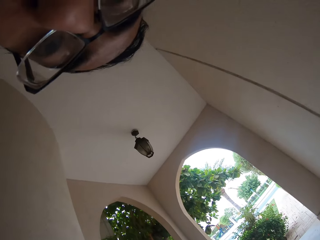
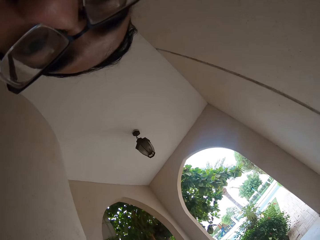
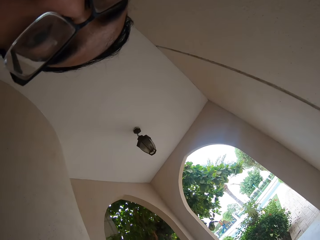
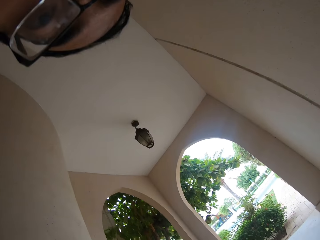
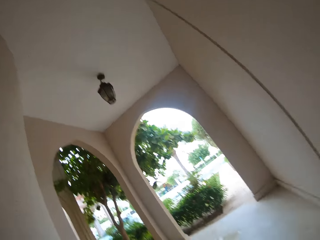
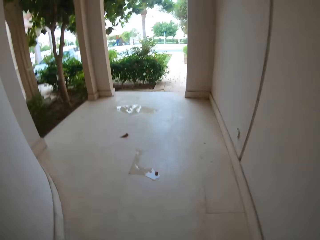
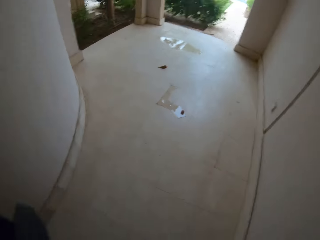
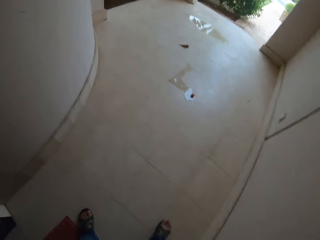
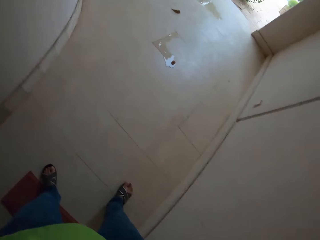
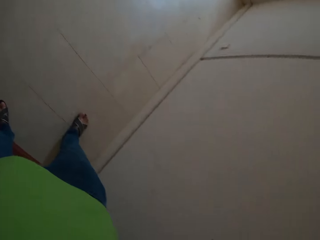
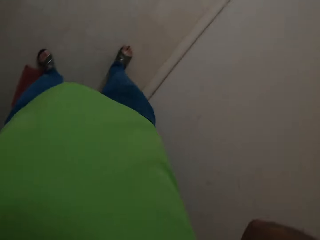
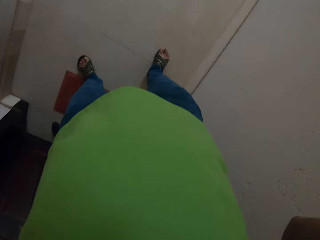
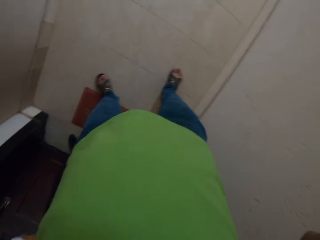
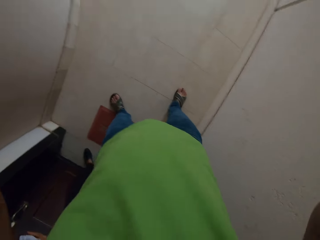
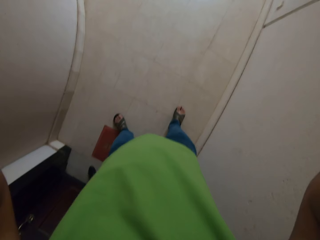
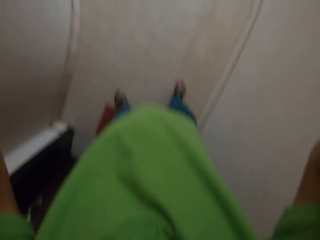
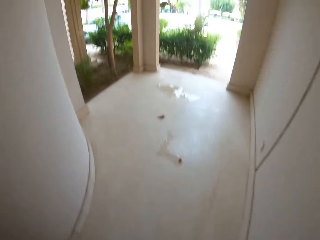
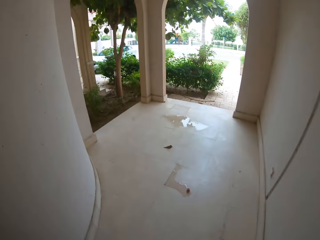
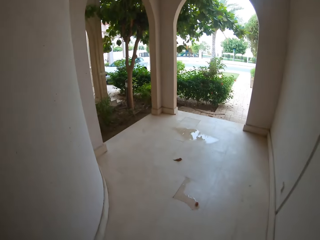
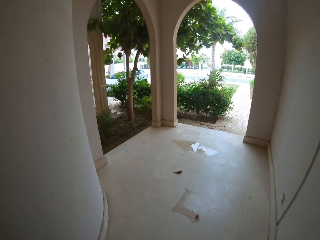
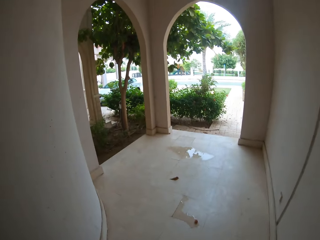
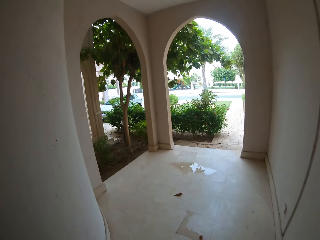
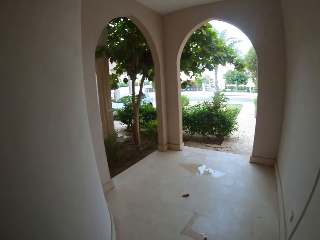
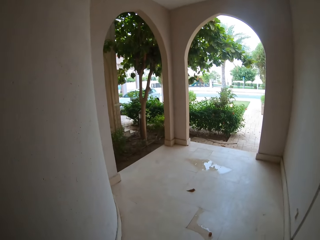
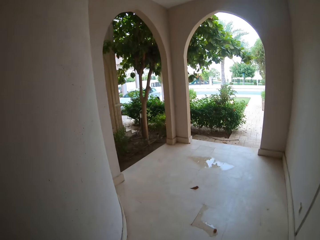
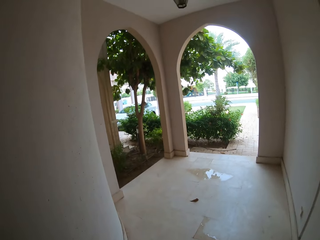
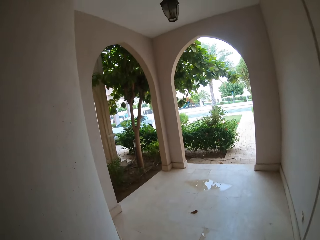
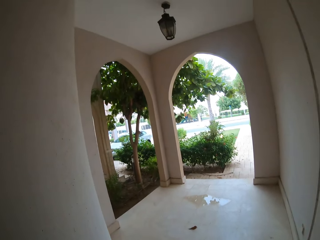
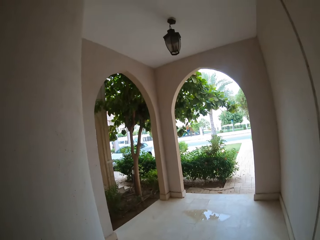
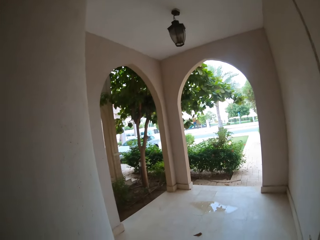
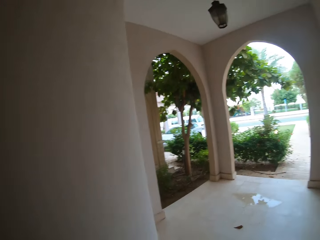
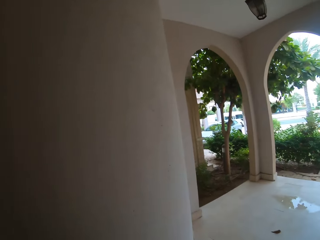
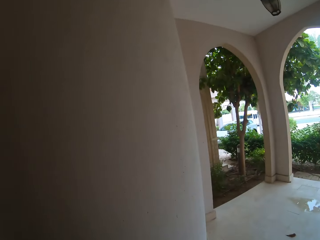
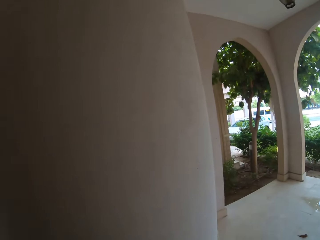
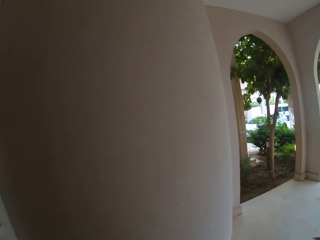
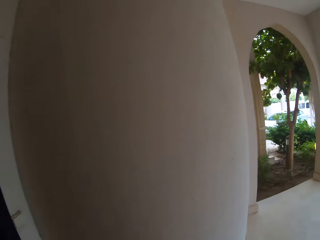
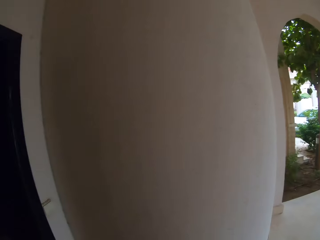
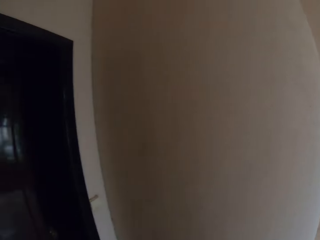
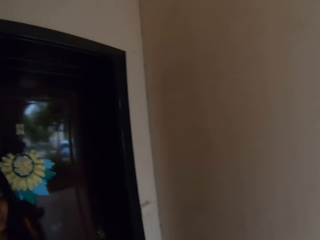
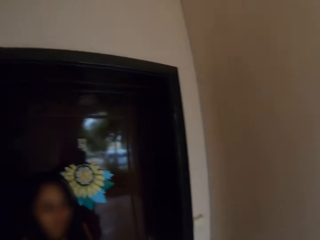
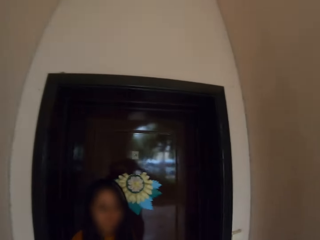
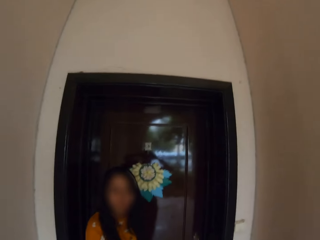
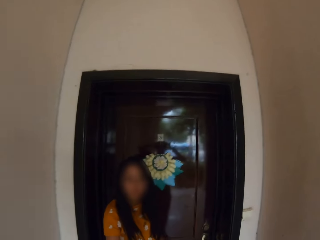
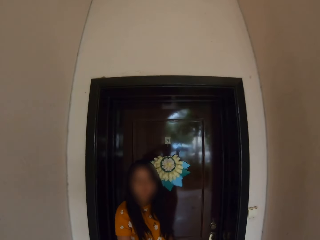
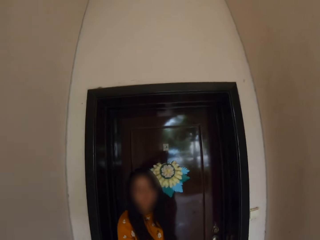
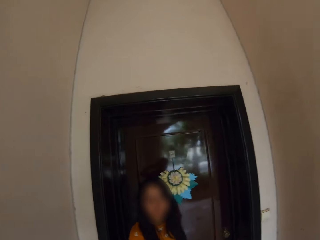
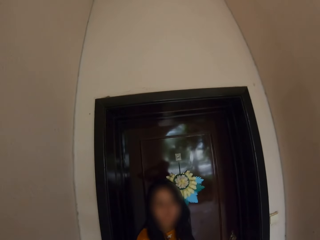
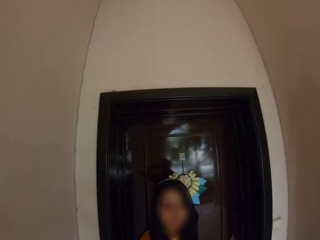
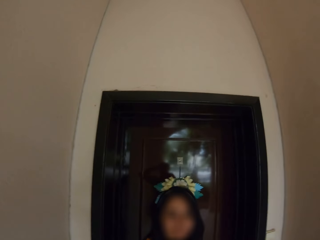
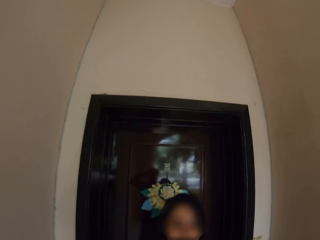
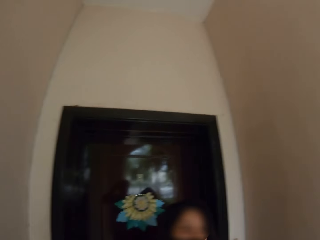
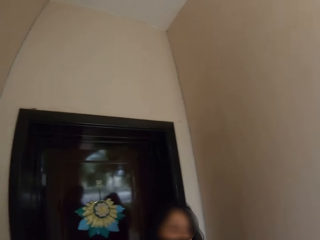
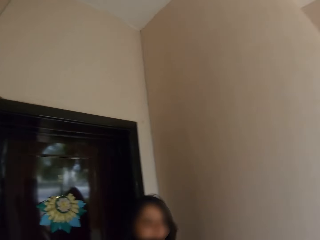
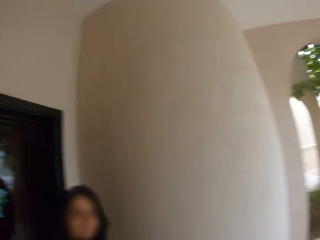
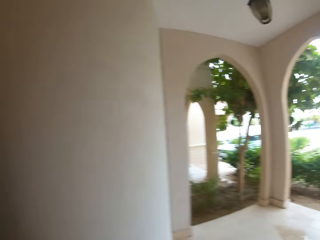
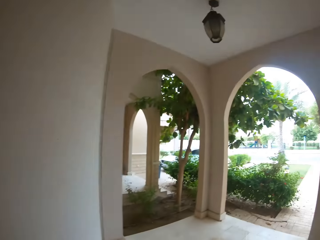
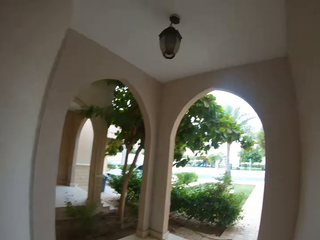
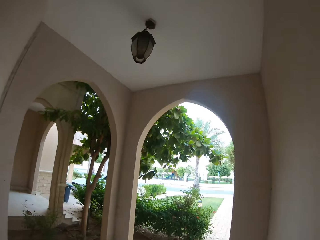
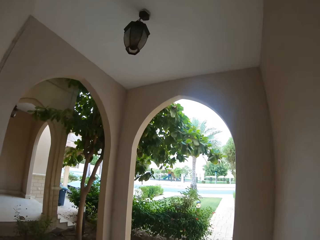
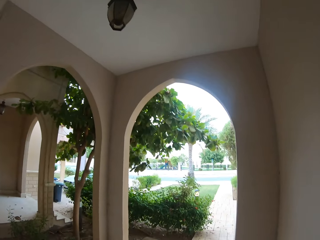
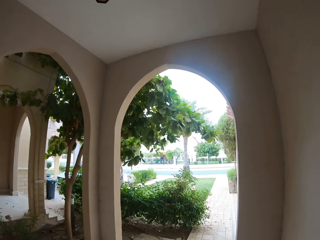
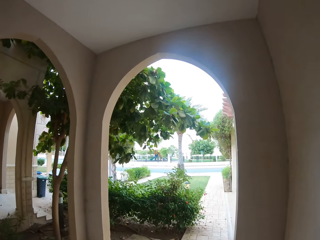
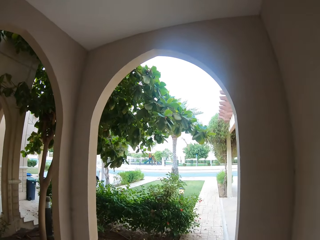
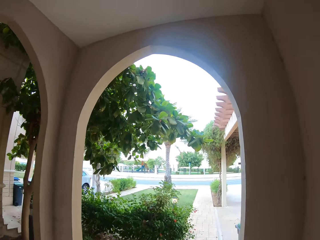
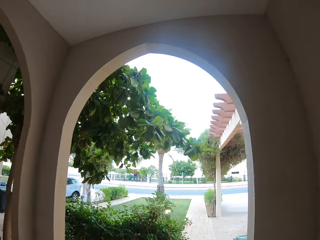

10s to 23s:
The camera wearer looks on the floor. They wear the camera on the head. They look at a lady. The lady walks in the veranda. The camera wearer walks in the veranda.

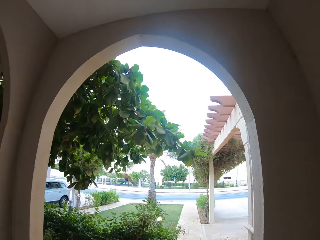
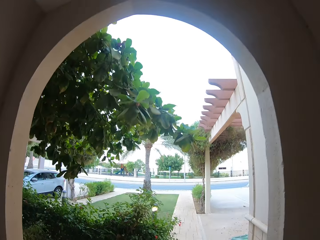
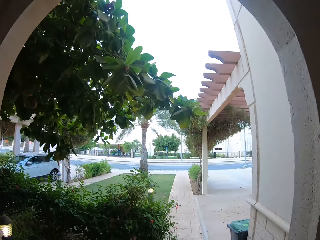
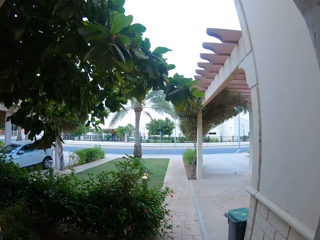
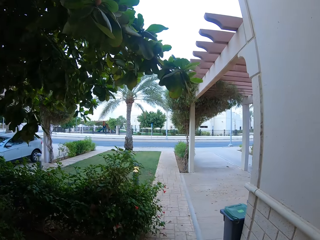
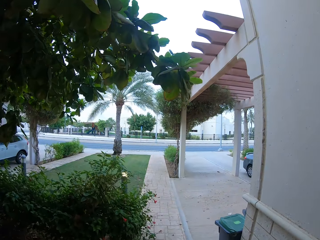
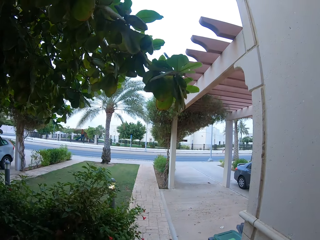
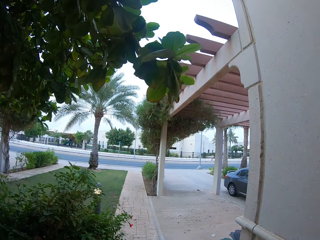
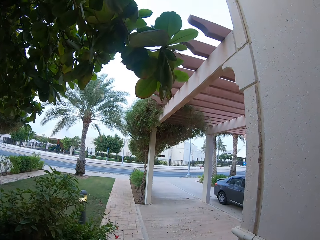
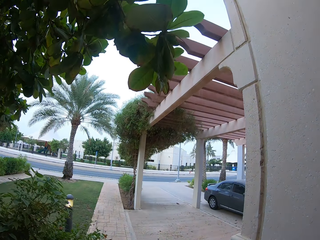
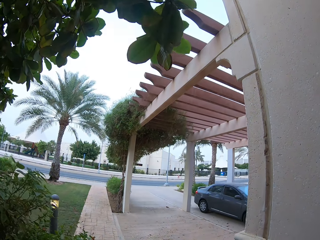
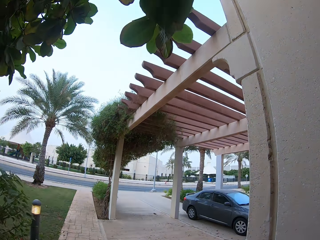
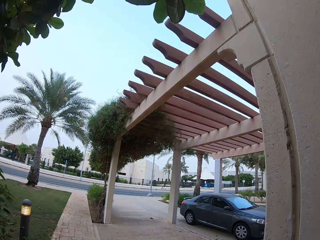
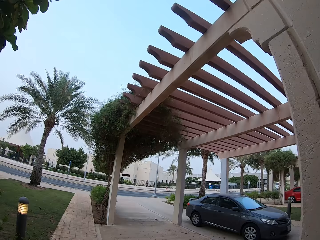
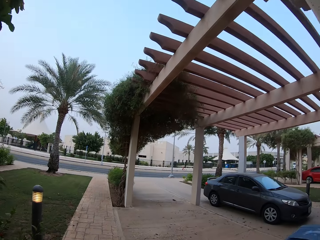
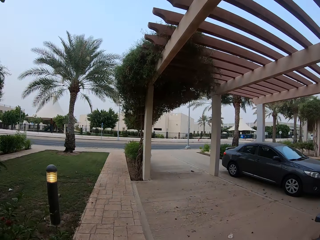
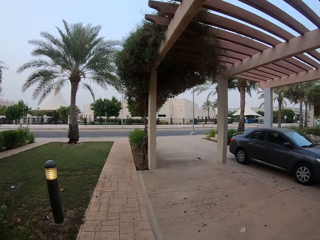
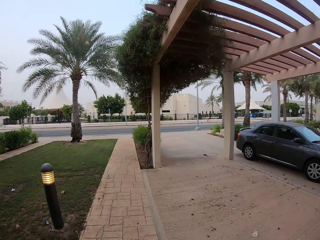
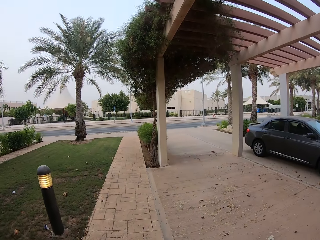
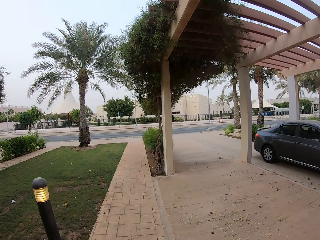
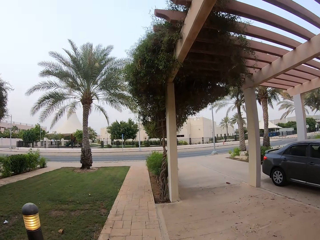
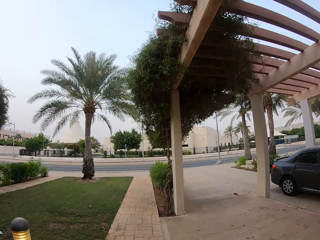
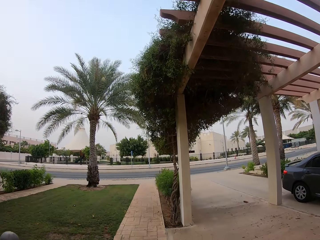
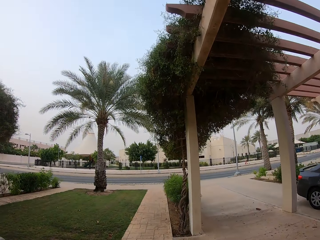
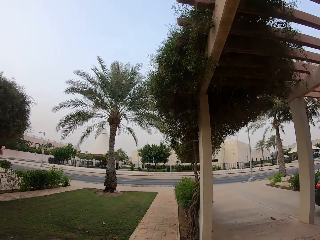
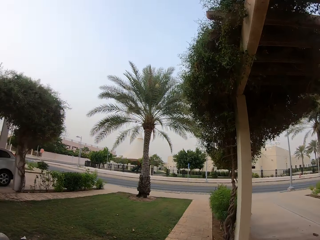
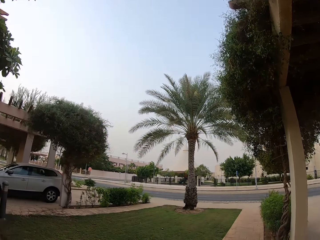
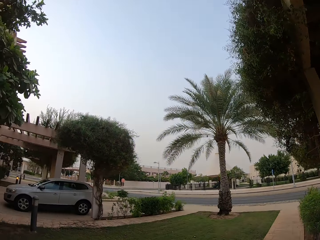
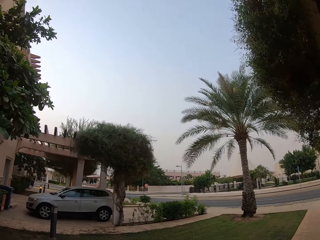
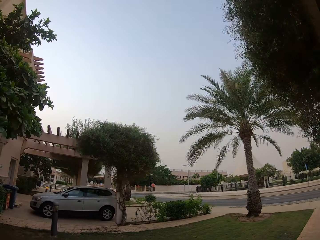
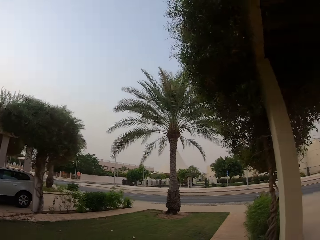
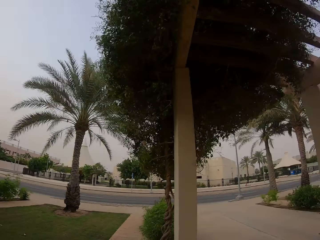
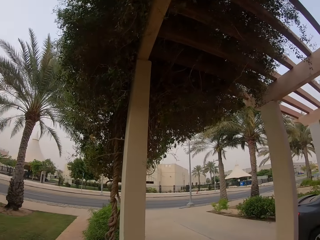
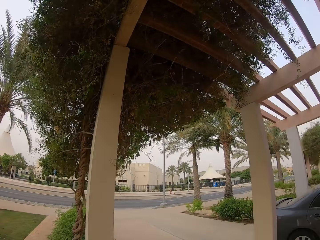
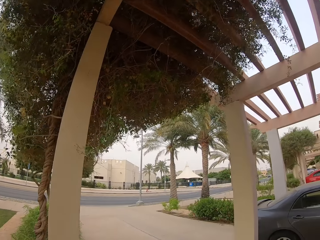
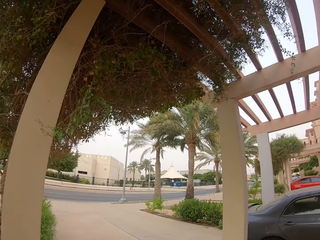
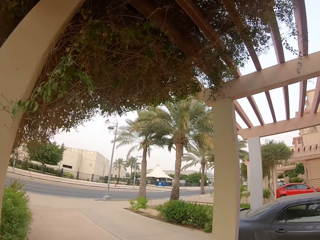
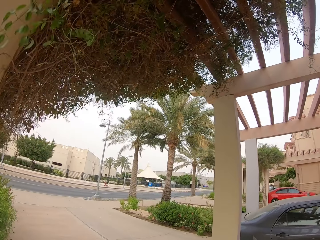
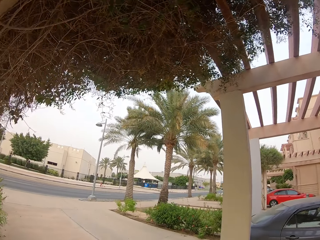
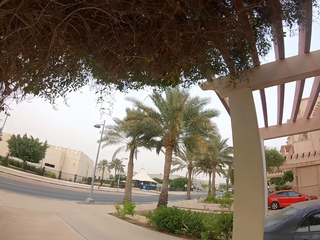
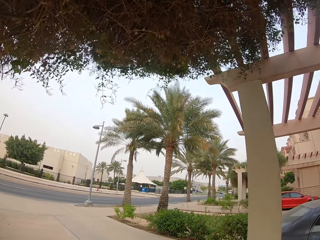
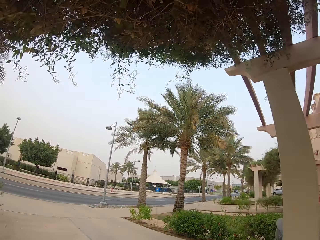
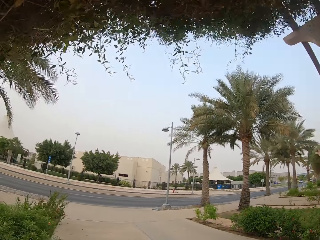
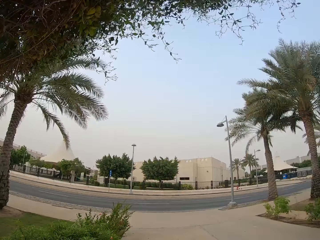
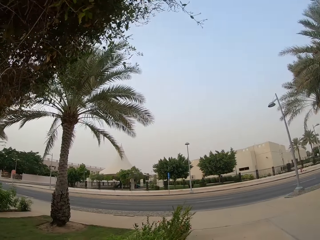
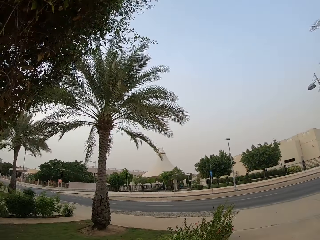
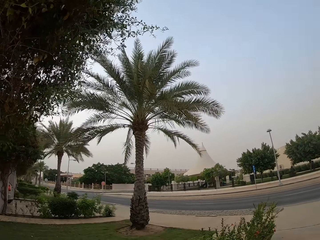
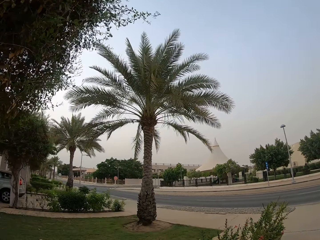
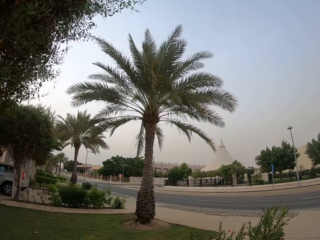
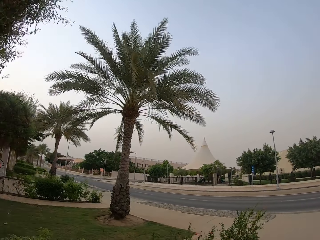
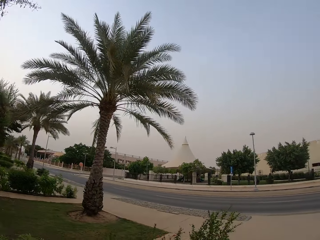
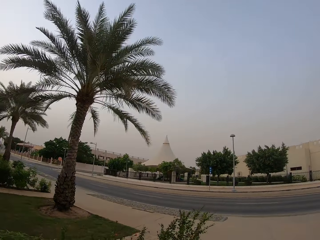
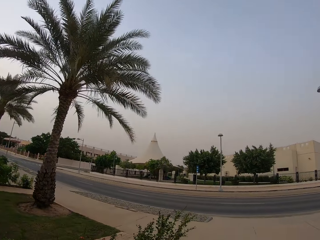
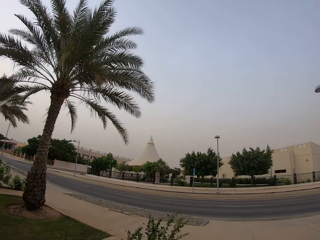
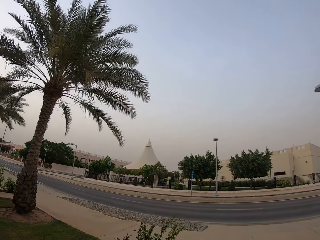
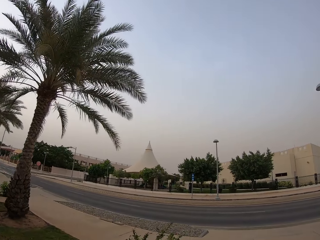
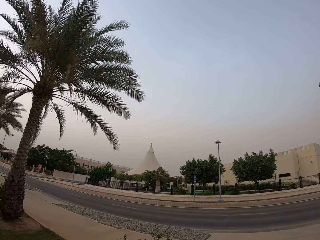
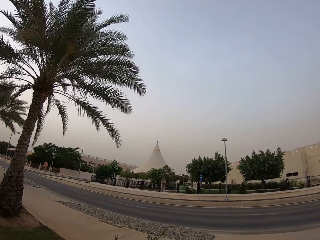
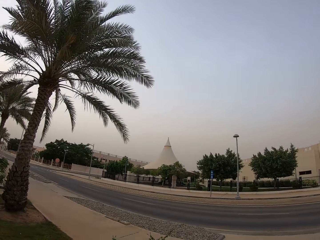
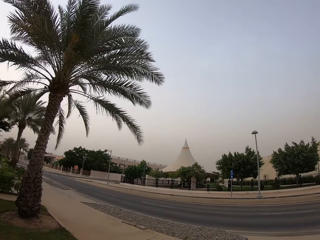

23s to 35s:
The camera wearer walks on the walkway. They look at the Range Rover. They walk towards the road.
